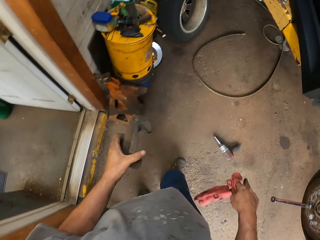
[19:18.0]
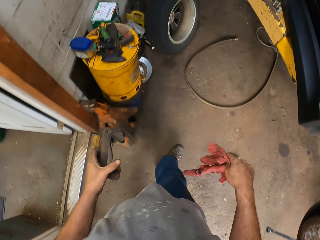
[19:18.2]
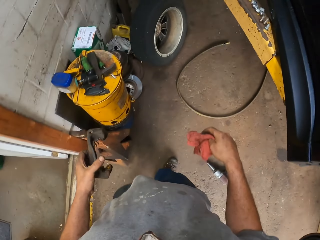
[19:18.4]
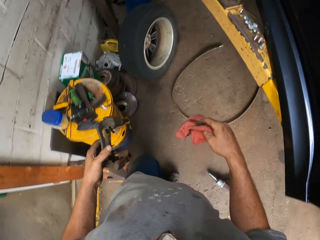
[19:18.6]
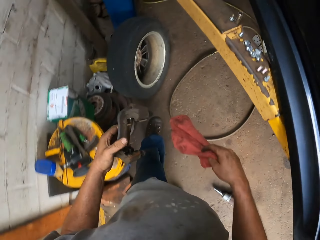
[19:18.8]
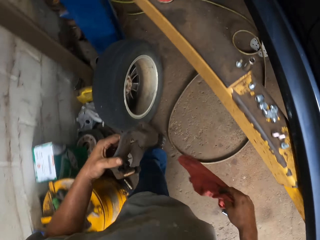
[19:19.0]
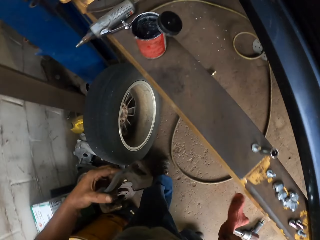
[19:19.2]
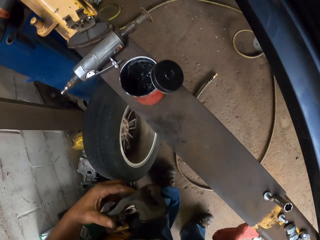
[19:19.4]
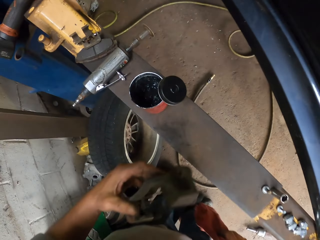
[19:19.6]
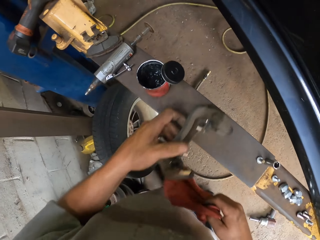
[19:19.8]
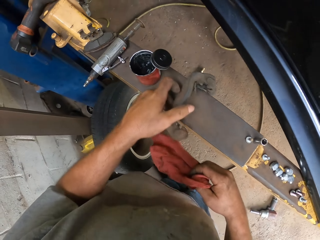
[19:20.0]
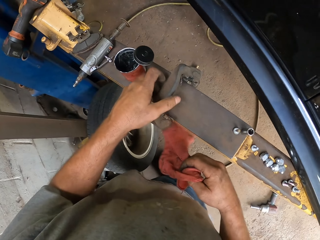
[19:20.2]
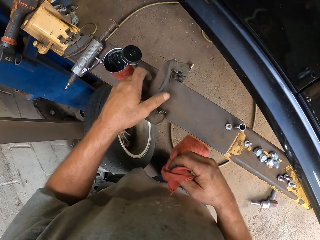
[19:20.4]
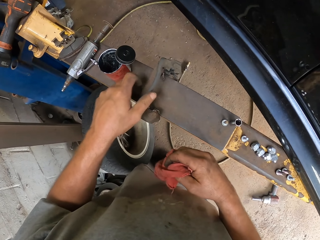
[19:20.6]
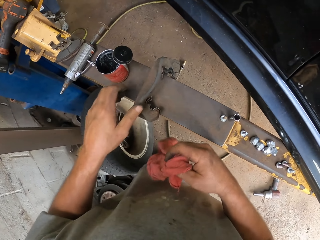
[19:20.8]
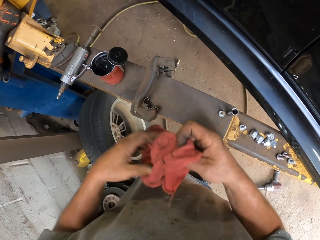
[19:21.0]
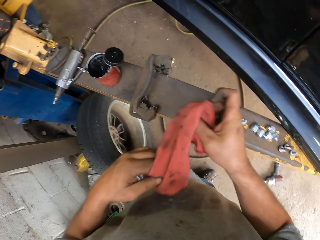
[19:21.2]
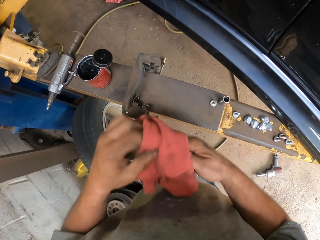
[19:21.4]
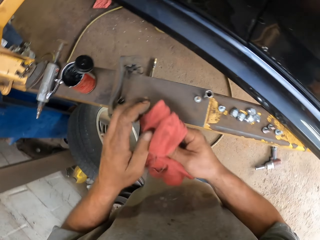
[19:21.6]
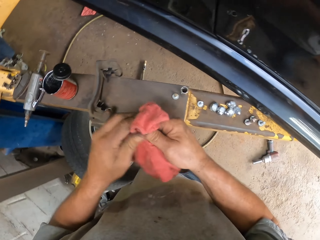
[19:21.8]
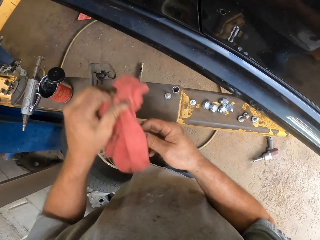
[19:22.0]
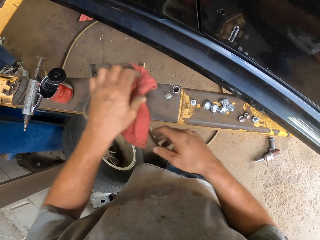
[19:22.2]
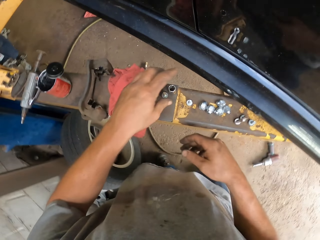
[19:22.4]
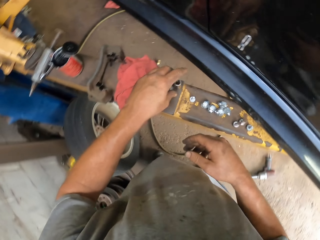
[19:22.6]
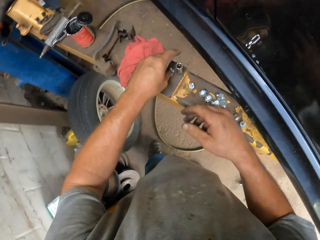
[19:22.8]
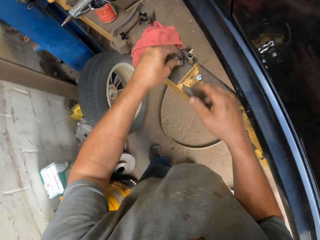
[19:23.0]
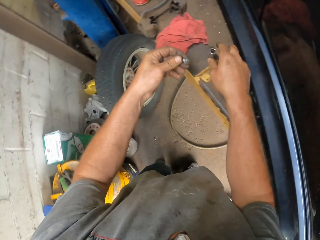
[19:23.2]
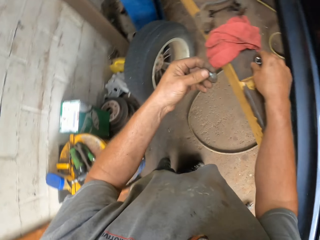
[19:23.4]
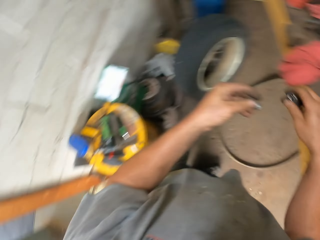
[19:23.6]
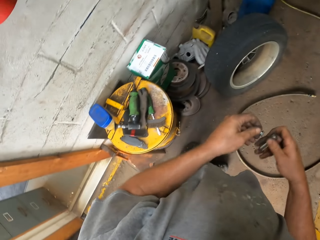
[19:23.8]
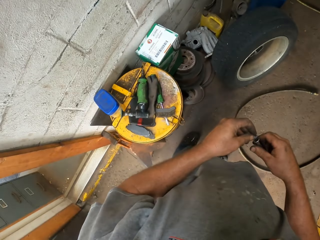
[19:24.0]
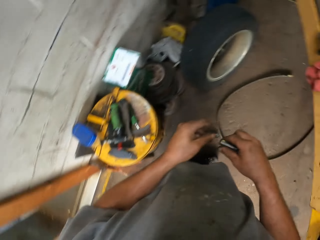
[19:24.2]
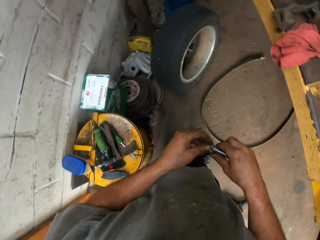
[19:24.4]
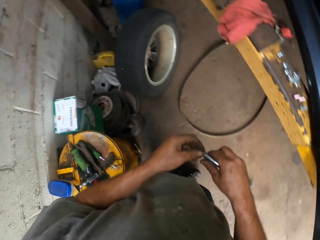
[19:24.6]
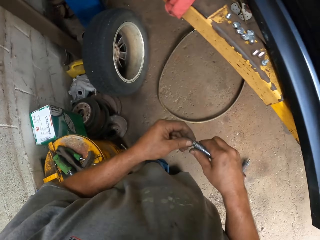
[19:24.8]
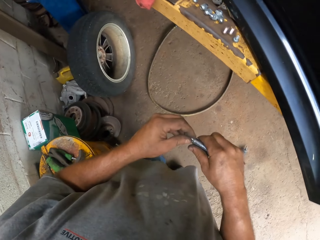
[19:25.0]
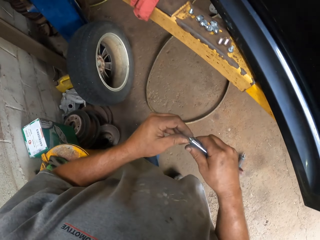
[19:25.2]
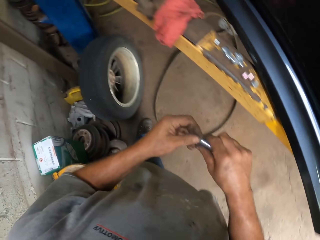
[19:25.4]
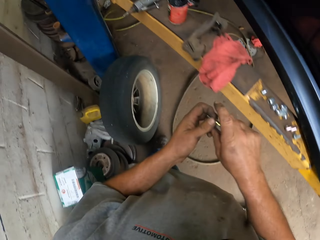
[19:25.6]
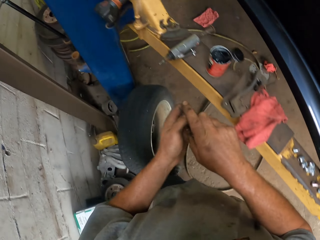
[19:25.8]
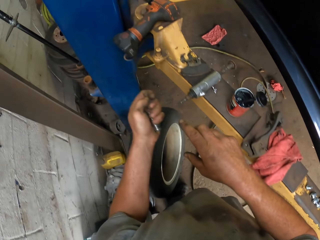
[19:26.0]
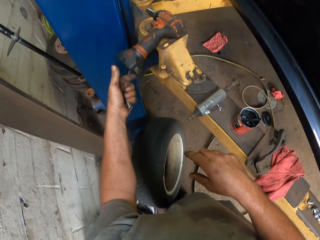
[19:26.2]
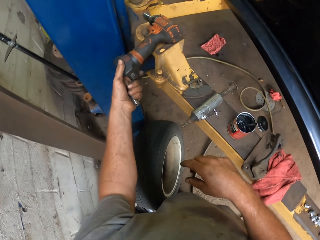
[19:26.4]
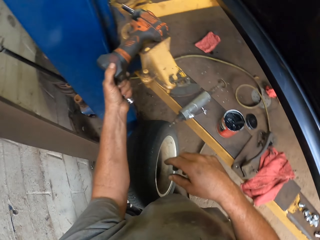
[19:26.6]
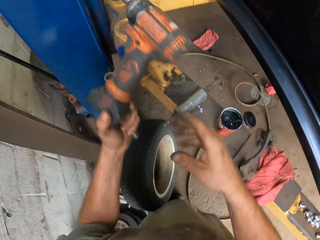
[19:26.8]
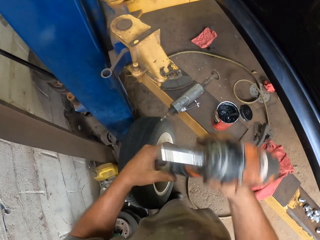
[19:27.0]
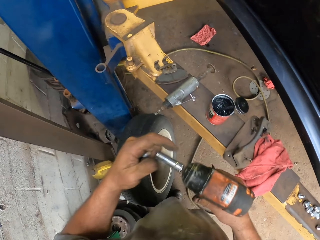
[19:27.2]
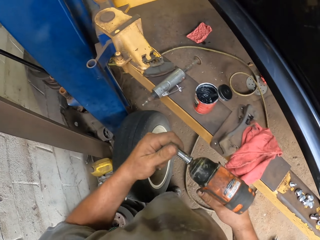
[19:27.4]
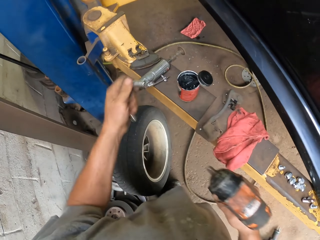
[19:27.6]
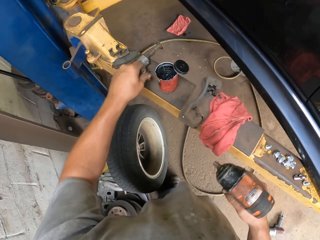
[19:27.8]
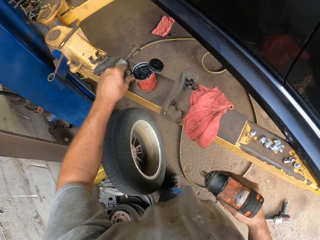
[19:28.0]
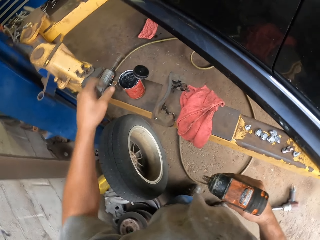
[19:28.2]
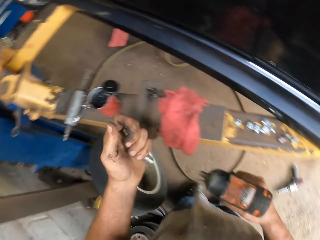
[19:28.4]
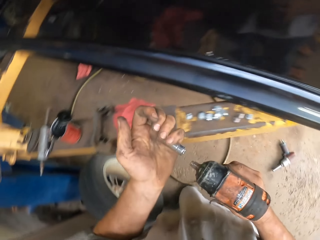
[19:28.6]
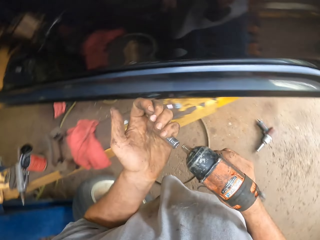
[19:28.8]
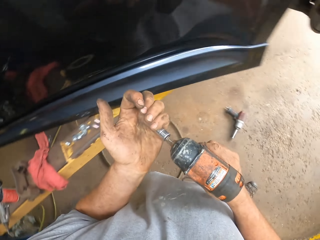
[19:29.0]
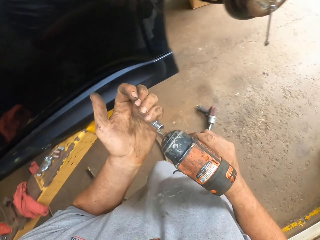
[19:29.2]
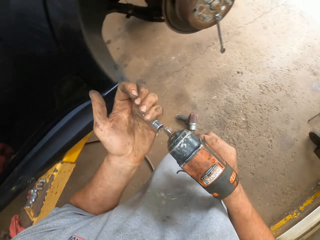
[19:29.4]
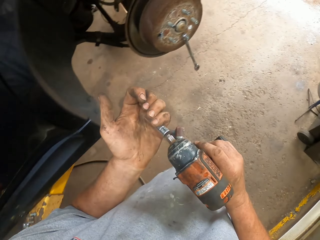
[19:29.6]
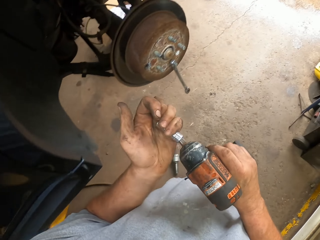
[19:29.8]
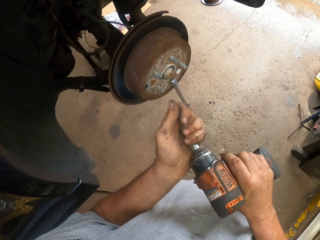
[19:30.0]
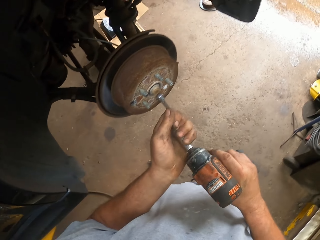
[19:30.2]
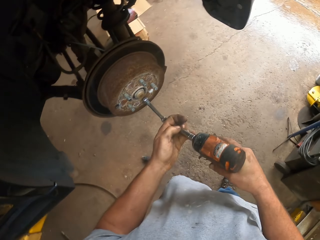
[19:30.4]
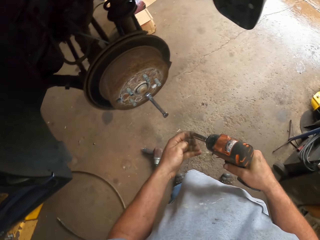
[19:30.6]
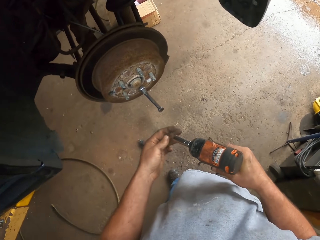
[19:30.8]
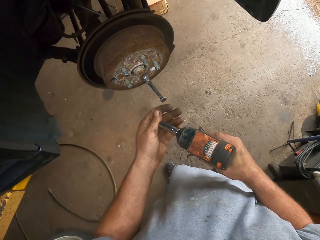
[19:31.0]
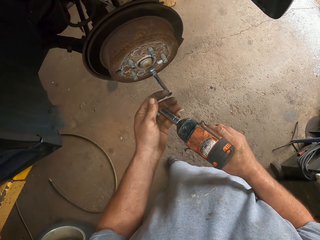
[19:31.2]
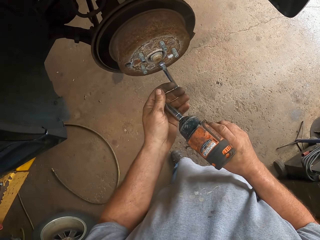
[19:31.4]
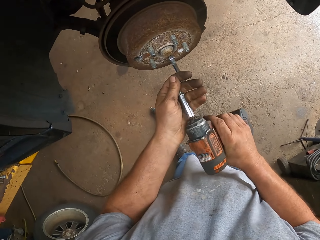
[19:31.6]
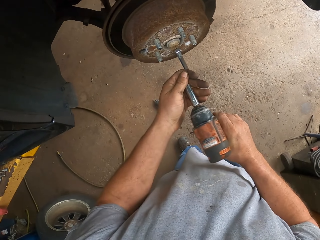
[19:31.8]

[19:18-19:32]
The camera wearer puts down the car spare part. They fold a cloth. They wipe the hand. They take the nut. They pick up a drill machine. They put down the nut. They put the nut on the drill.

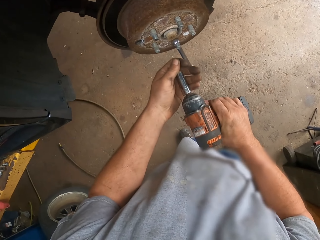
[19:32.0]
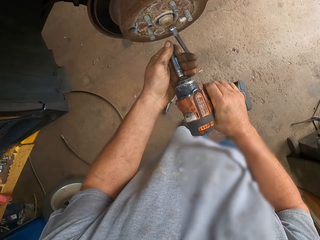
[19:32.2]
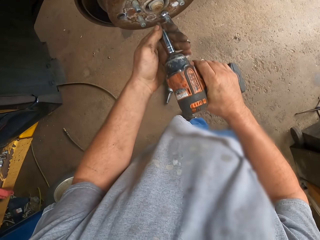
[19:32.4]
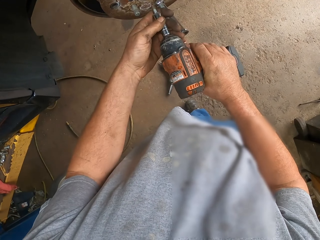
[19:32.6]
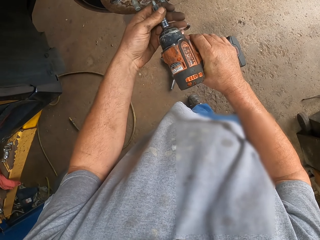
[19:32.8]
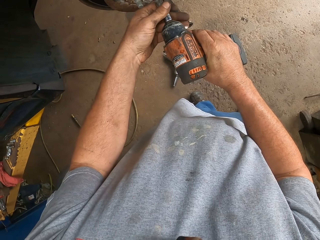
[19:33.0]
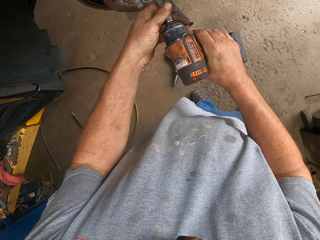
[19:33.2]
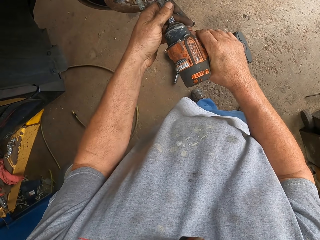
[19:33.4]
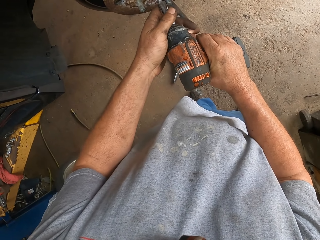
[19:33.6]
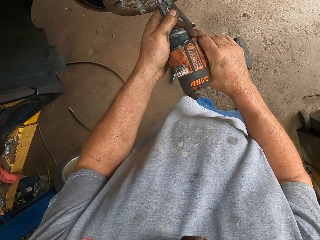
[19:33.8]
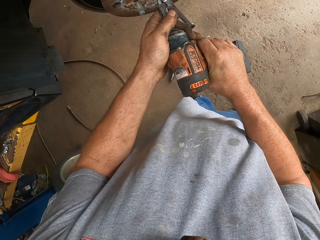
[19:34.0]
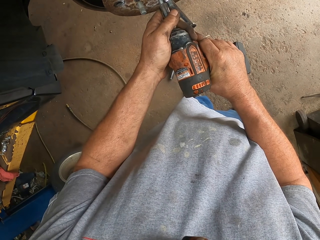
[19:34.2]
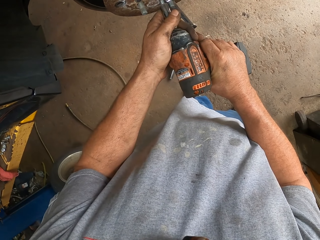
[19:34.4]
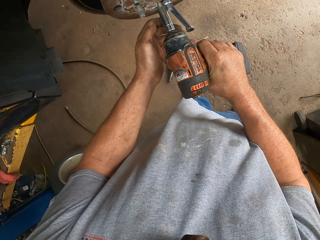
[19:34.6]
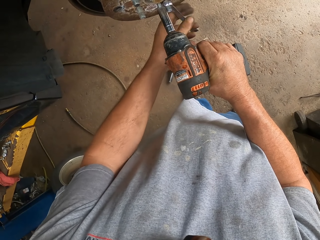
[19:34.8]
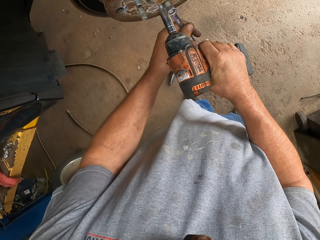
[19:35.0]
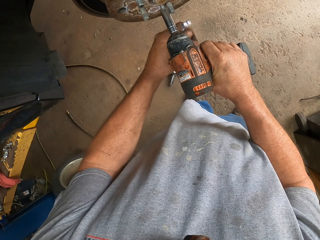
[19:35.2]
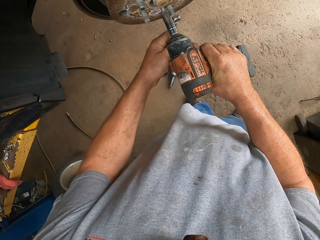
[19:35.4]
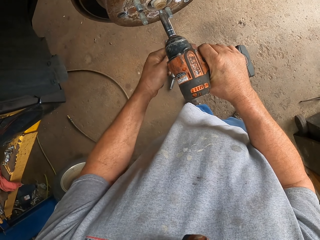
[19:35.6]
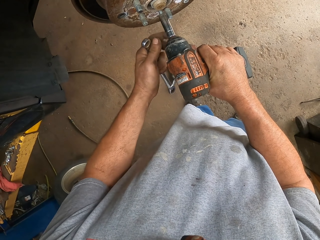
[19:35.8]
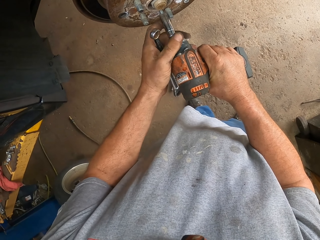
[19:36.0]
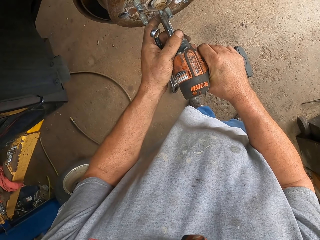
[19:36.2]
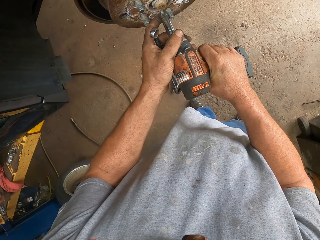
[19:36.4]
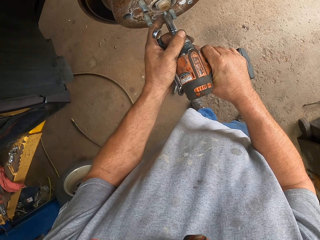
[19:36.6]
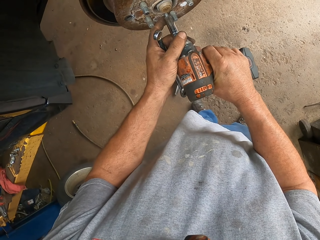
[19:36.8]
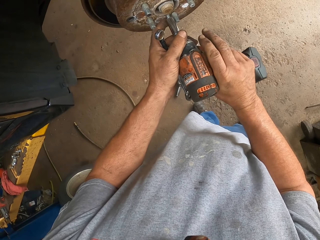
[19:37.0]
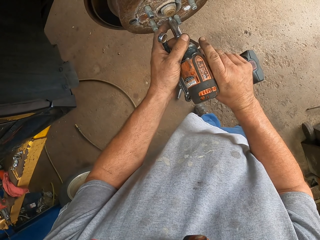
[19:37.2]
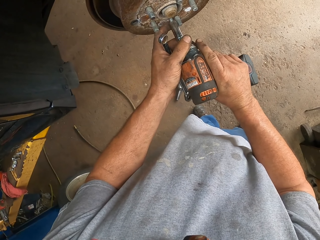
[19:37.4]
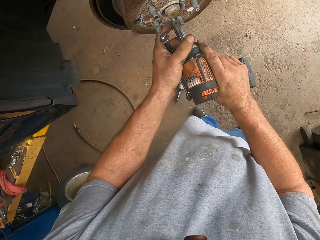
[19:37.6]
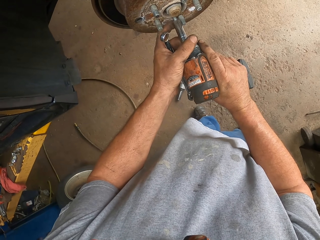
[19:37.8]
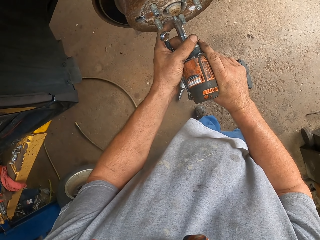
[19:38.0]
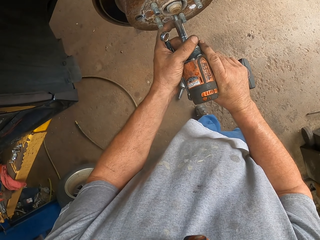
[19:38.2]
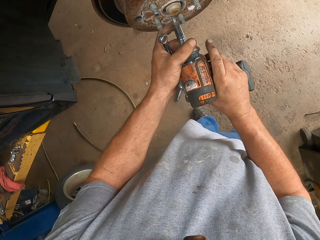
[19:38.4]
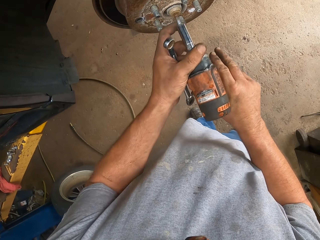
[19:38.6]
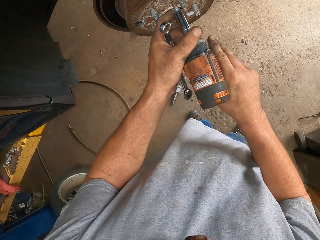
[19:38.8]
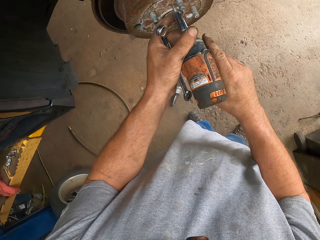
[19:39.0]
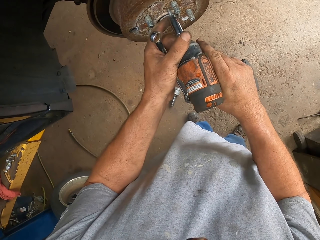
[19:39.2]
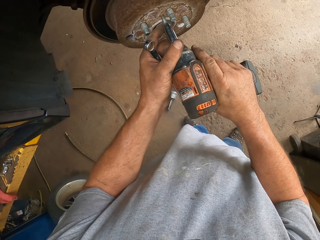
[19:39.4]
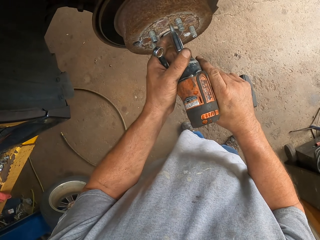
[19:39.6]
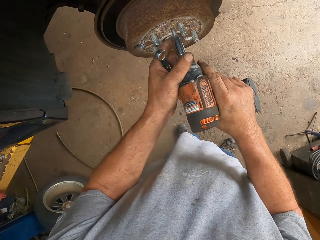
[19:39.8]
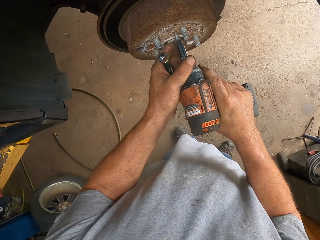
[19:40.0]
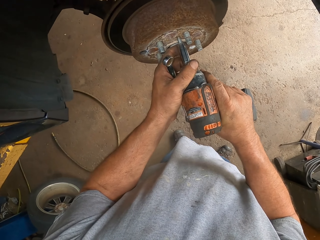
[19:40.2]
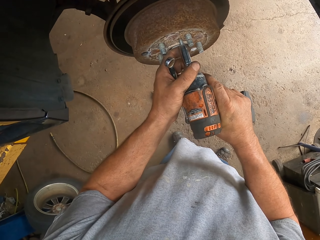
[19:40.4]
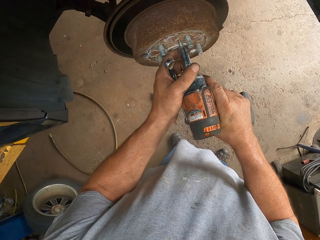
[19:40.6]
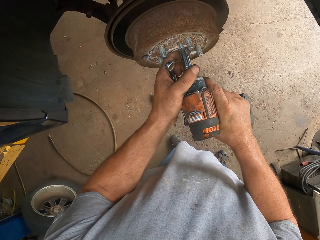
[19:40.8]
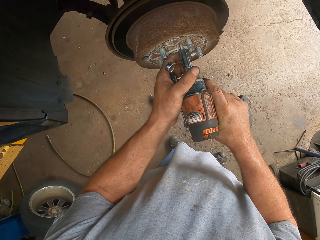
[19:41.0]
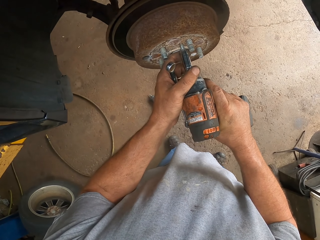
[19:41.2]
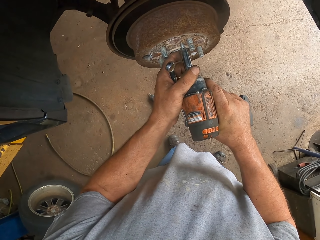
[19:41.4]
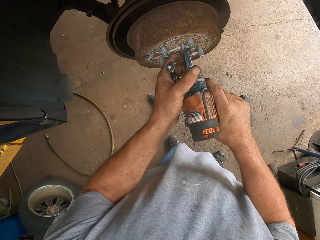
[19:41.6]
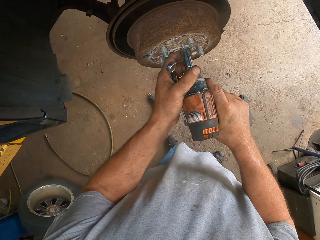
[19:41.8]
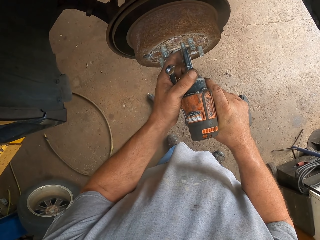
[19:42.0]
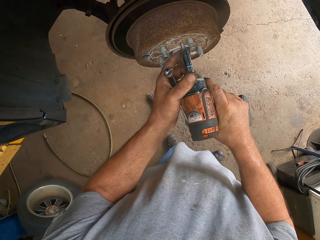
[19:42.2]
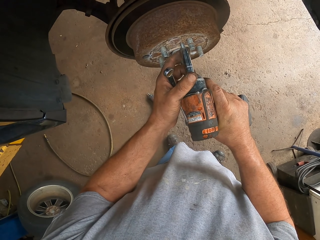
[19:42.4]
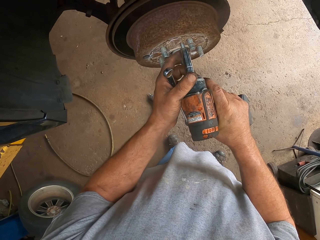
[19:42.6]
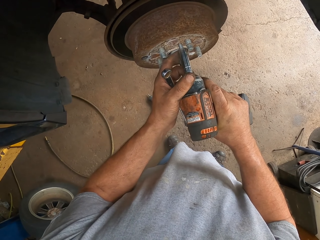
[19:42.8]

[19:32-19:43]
The camera wearer inserts the bolt to the drill machine. They fix the nut. They remove a spanner. They drill the bolt.
